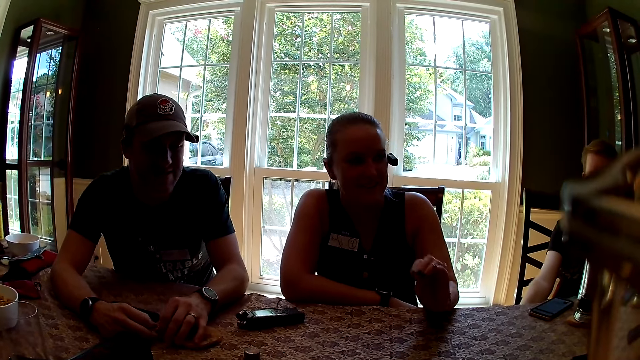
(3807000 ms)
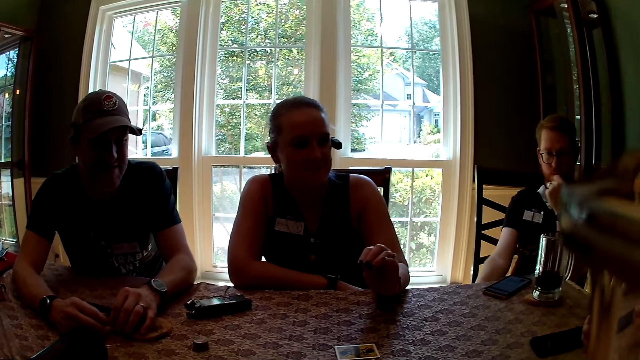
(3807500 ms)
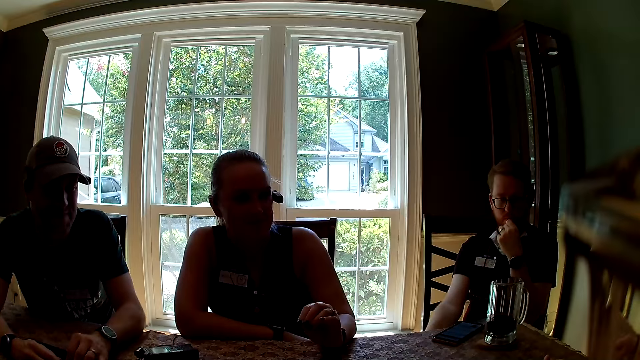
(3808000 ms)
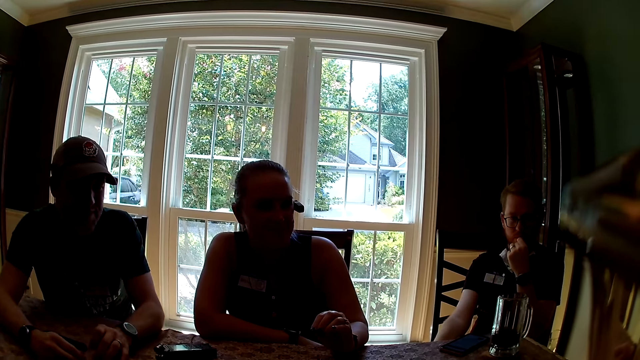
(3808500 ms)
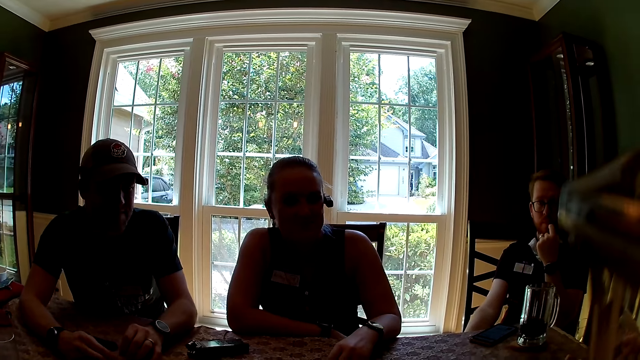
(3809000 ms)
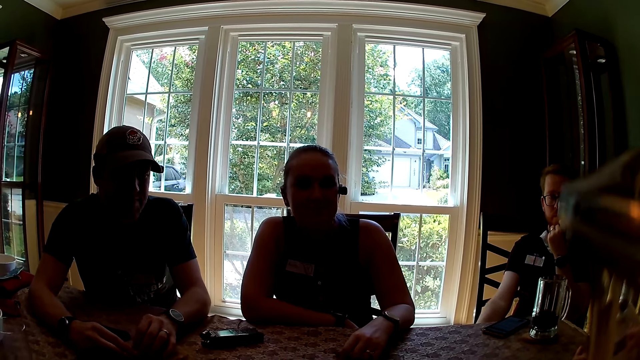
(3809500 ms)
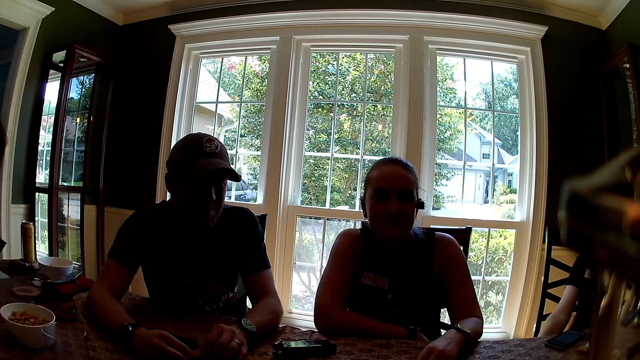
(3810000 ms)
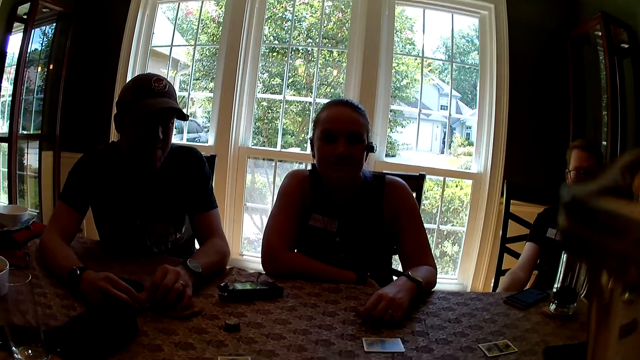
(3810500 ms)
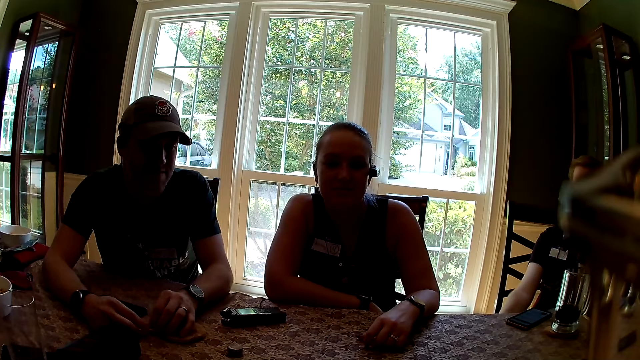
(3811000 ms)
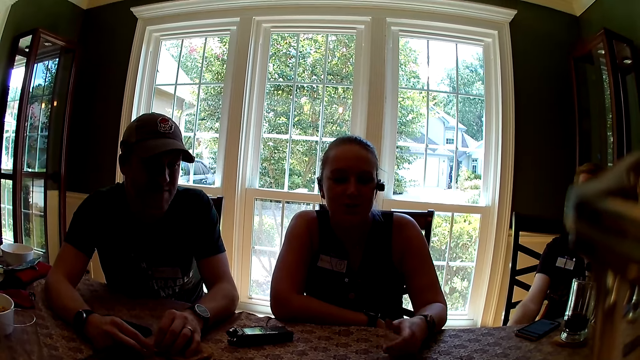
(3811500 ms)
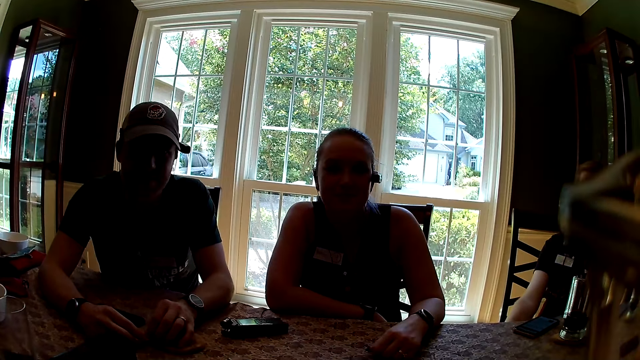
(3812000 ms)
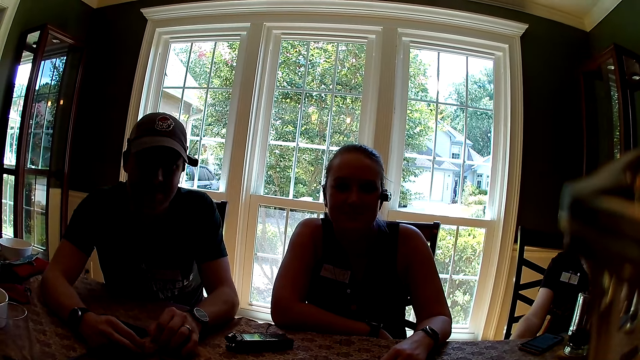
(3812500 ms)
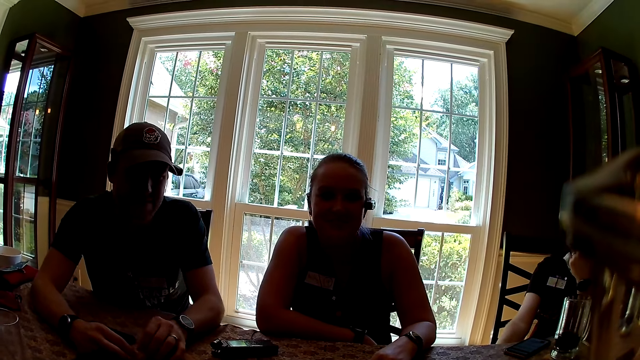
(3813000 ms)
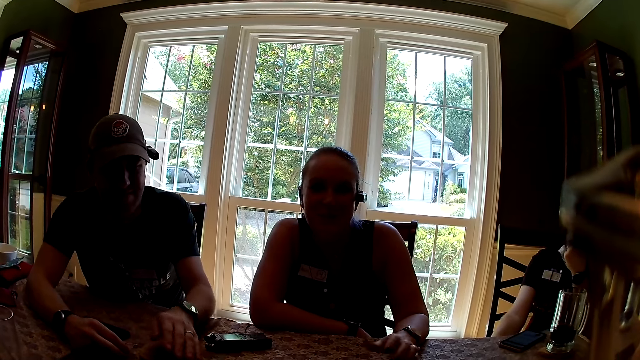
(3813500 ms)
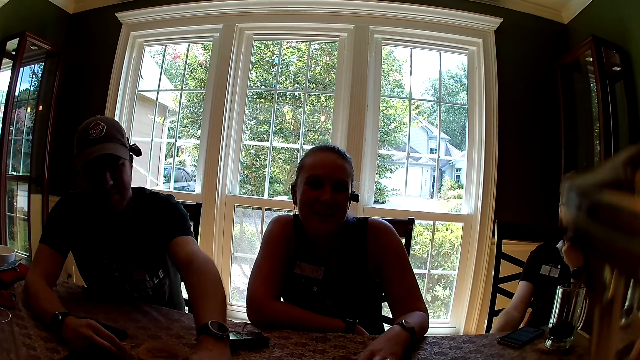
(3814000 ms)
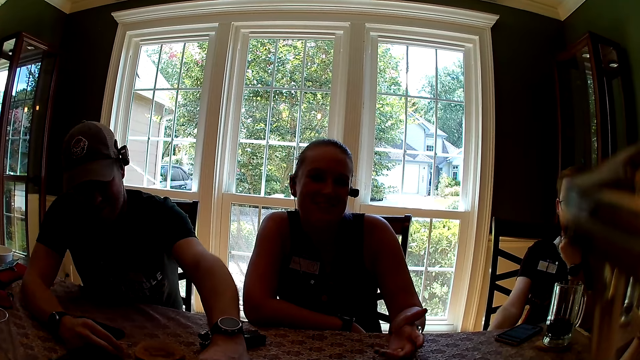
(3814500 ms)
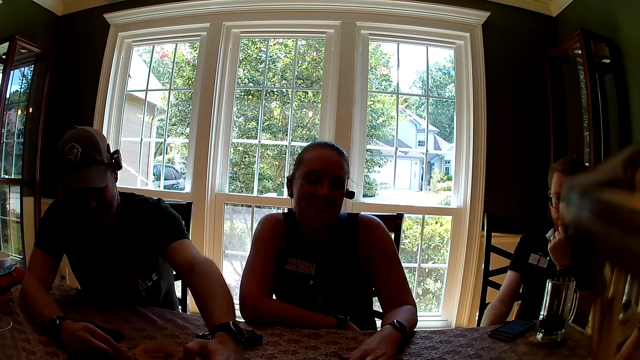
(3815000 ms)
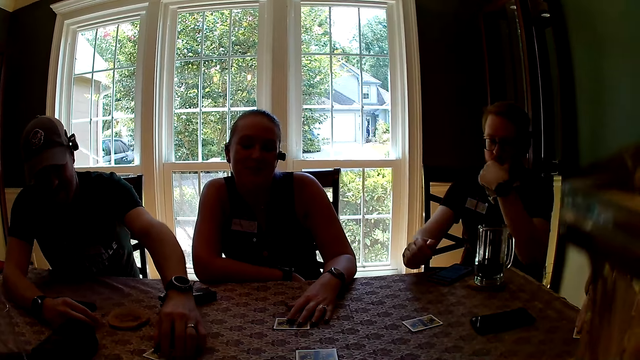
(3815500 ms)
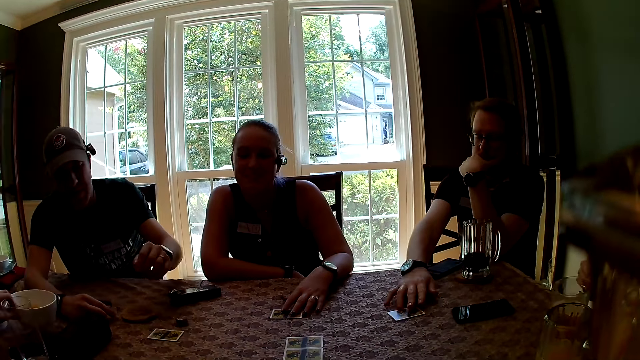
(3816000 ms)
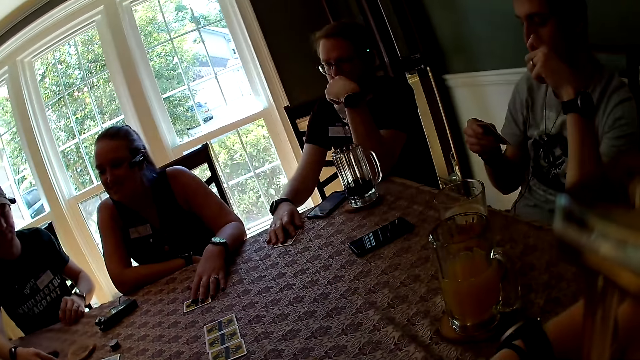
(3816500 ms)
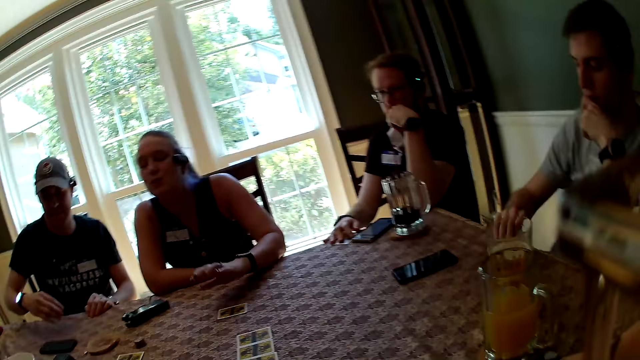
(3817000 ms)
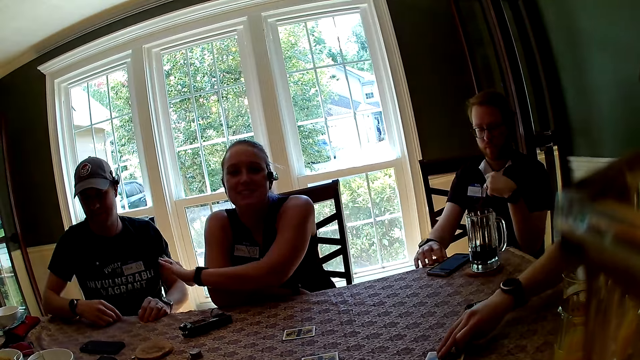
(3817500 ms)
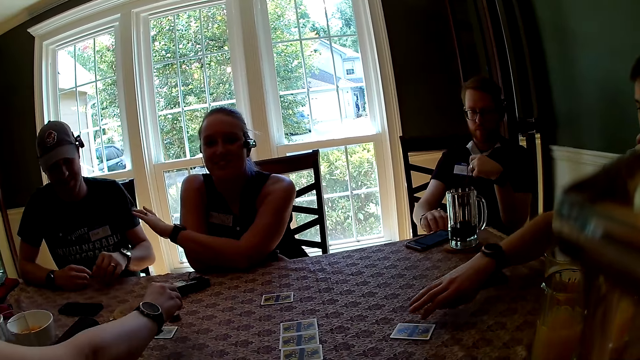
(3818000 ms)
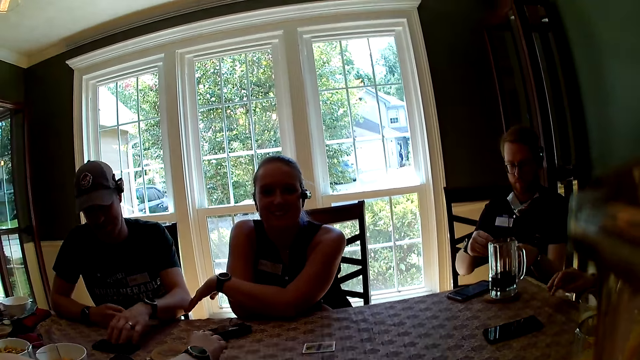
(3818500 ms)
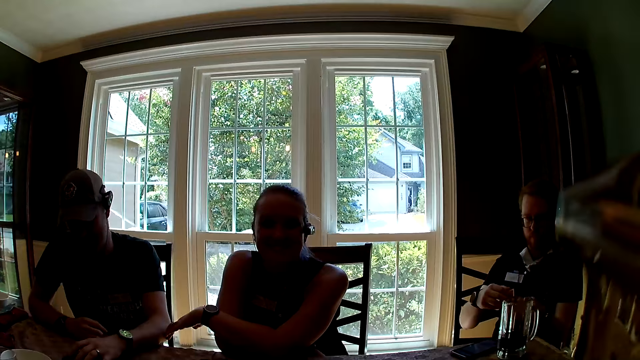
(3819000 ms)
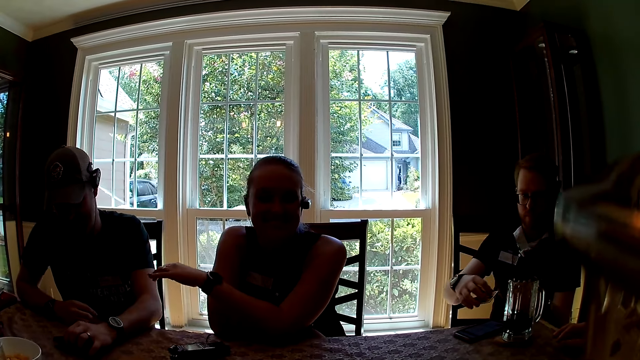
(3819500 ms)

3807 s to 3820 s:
A man lifts a card on a table with his left hand. A woman touches a card on the table with her left hand. Another woman drops a cup on the table with her left hand. Another man drags a card on the table with his right hand. A third man looks at a card in his right hand. The third man drops the card on the table with his right hand. The second man picks up the card from the table with his right hand.

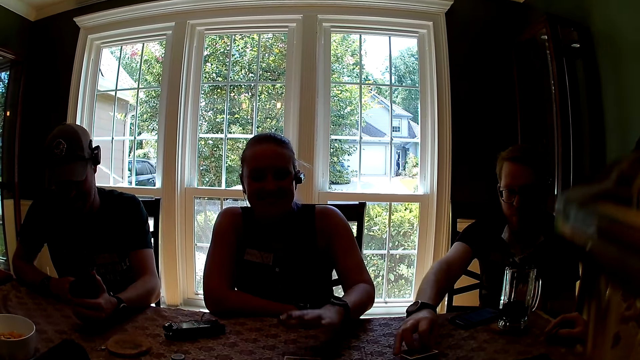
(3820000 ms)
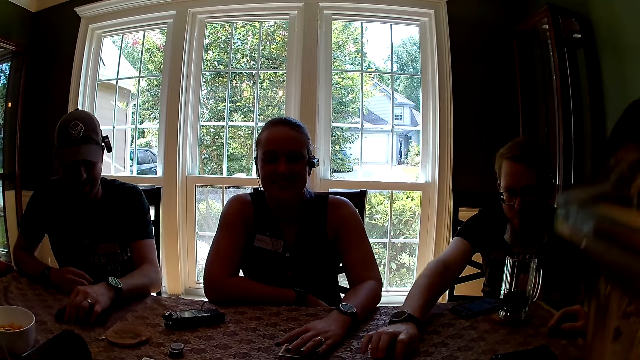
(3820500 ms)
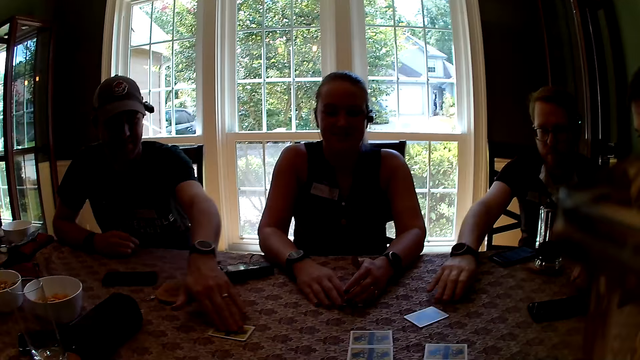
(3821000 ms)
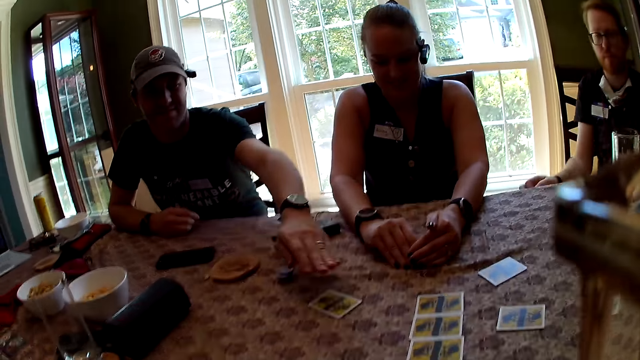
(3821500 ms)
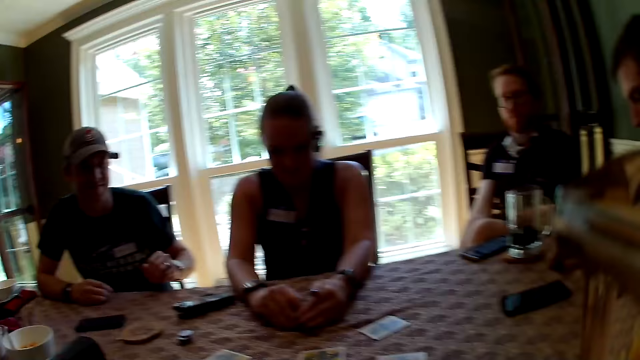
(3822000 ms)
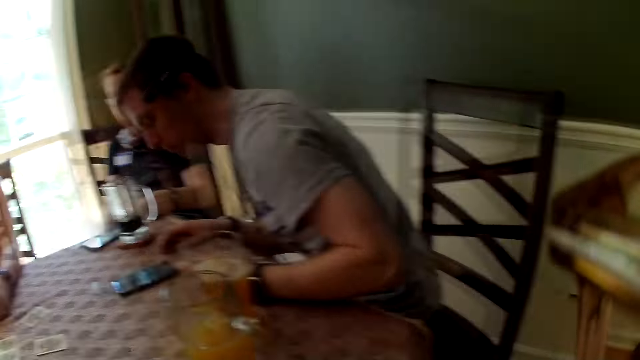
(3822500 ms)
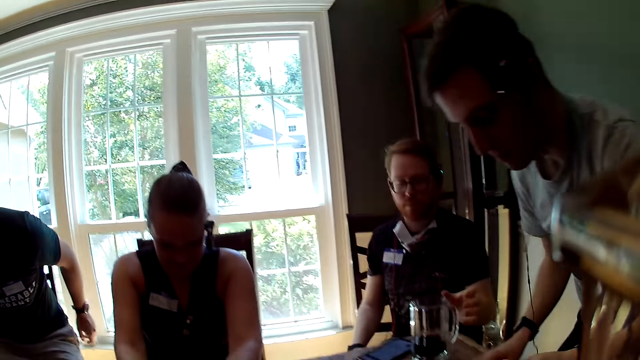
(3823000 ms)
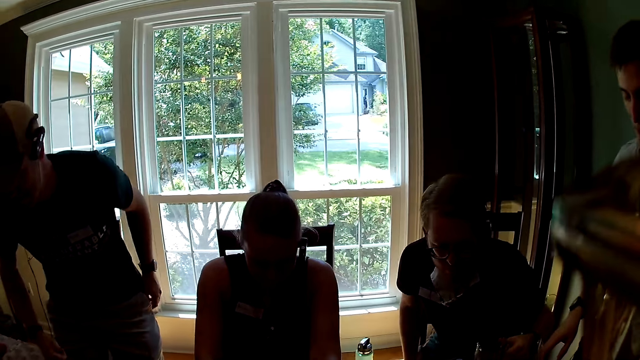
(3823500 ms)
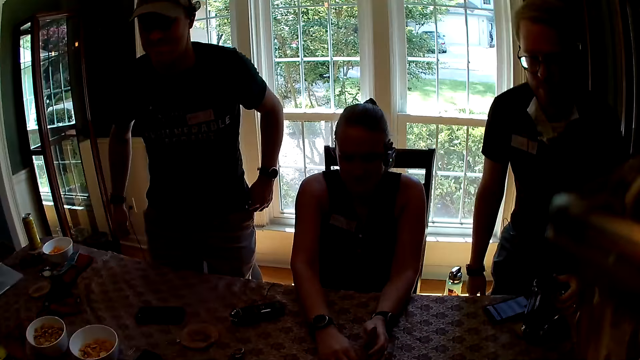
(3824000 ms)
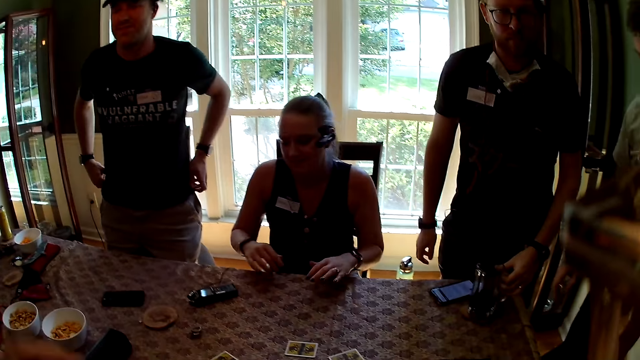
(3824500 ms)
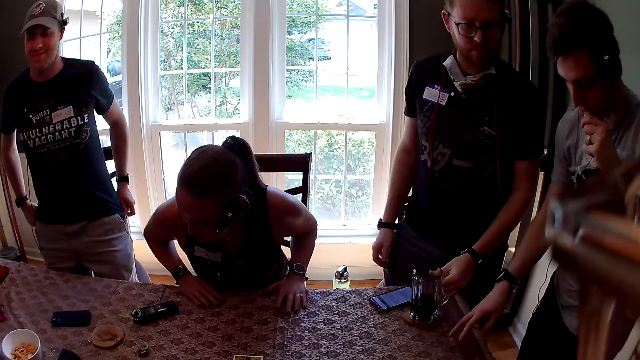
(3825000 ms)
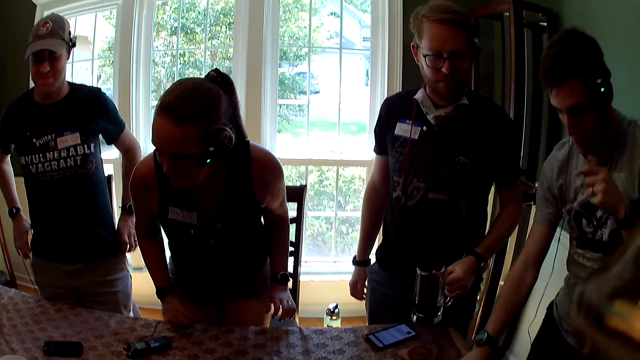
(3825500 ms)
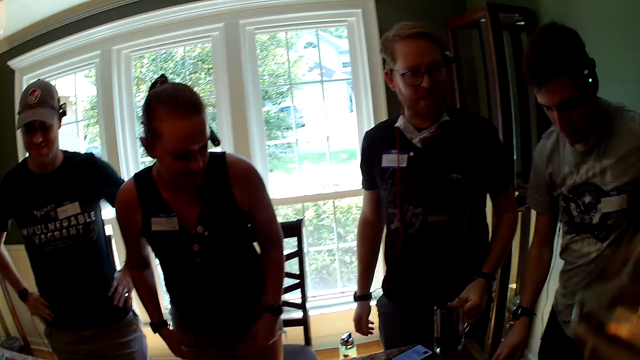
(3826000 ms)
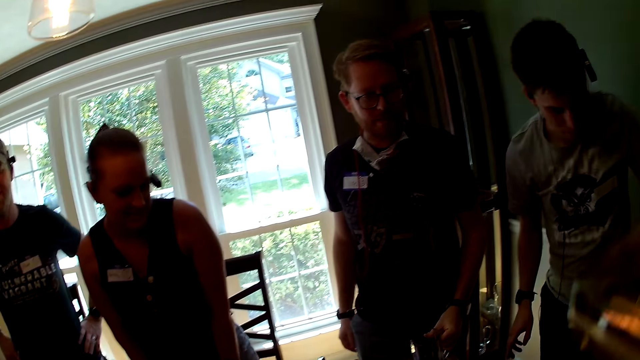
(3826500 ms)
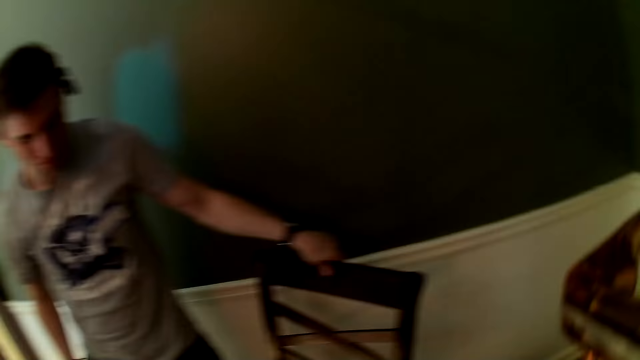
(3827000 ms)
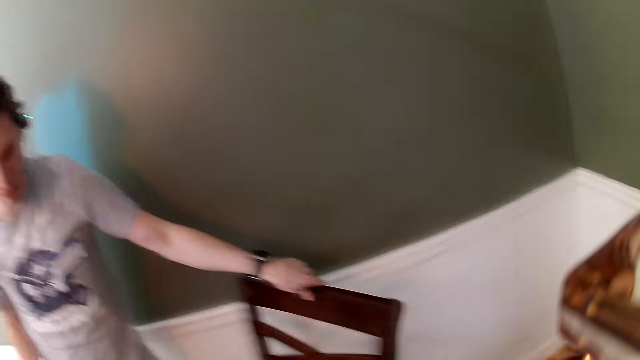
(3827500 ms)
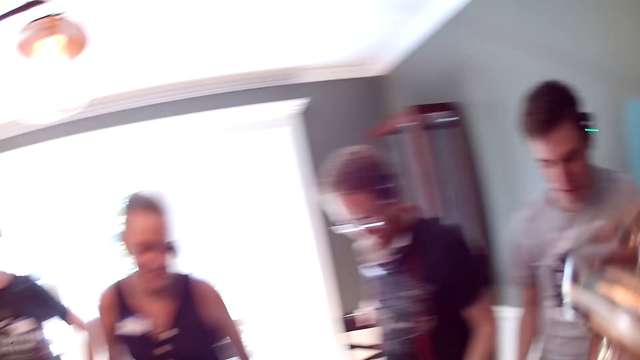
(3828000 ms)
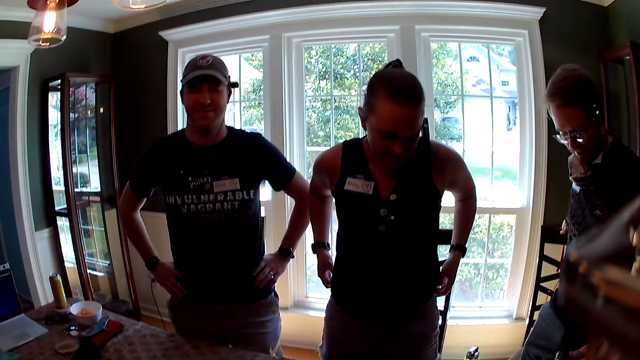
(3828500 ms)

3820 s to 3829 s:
A man drops the card on the table with his right hand. A woman places her left hand on the card on the table. Another man places his left hand on the card on the table and pushes the card to the middle of the table with his left hand. A third man stands up from a chair close to the table. The second man stands up from a chair close to the table. The first man stands up from a chair close to the table and carries a glass of water from the table with his left hand. The woman stands up from a chair close to the table. The third man drags a chair on the ground with his left hand.
